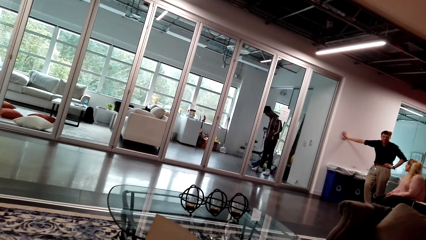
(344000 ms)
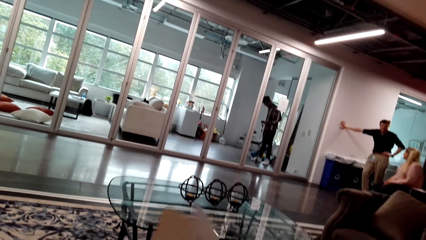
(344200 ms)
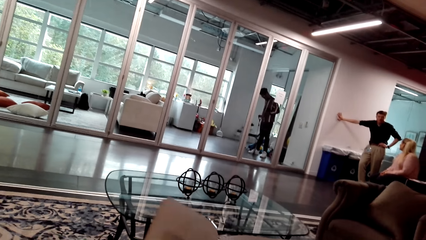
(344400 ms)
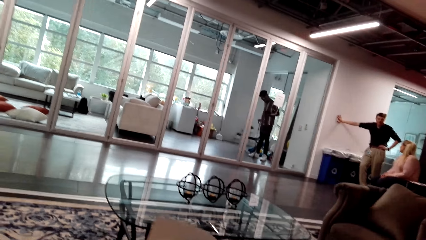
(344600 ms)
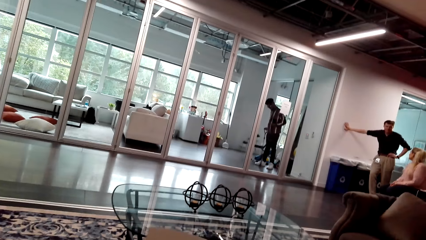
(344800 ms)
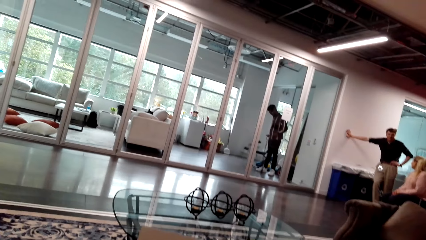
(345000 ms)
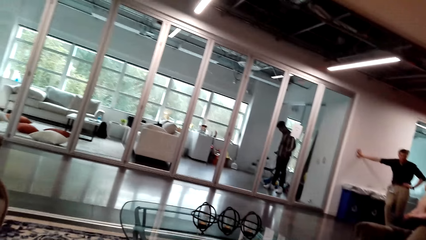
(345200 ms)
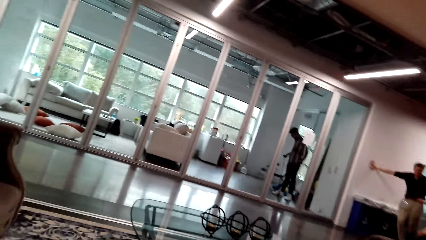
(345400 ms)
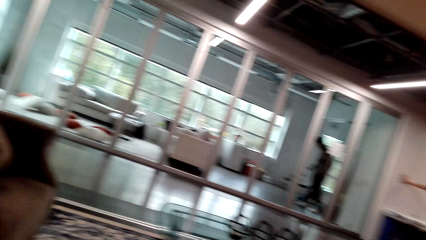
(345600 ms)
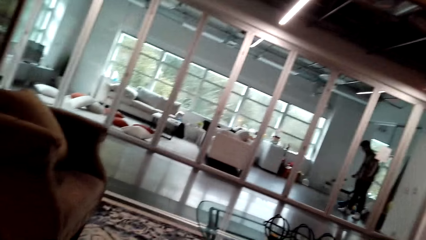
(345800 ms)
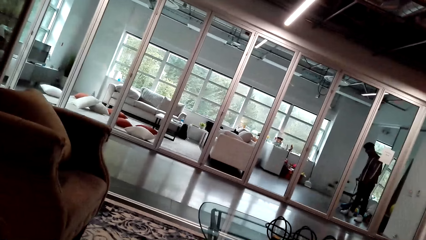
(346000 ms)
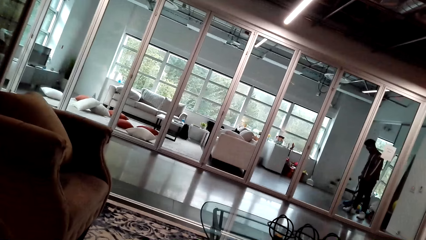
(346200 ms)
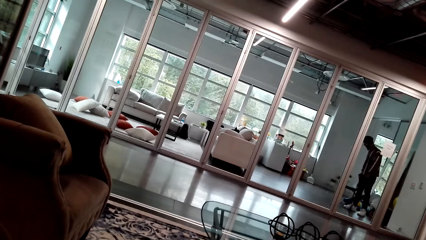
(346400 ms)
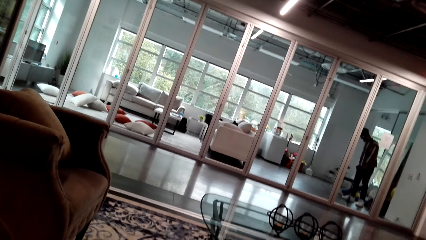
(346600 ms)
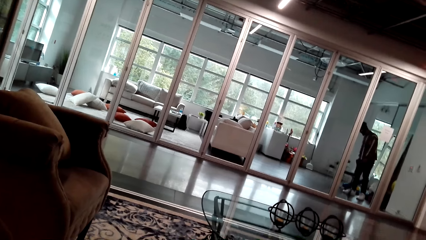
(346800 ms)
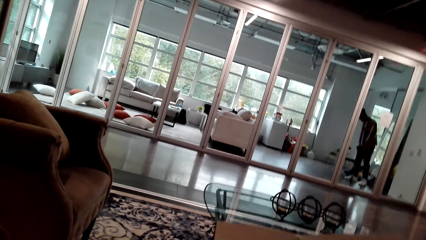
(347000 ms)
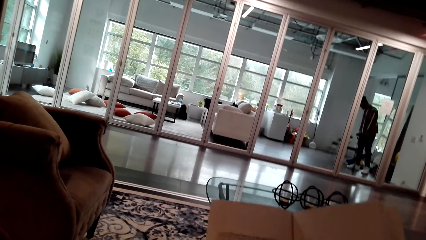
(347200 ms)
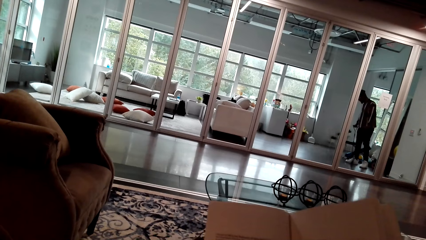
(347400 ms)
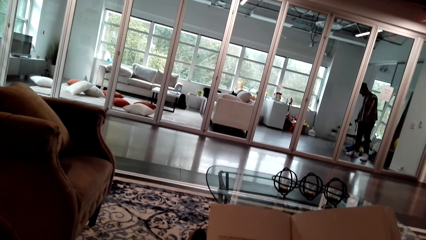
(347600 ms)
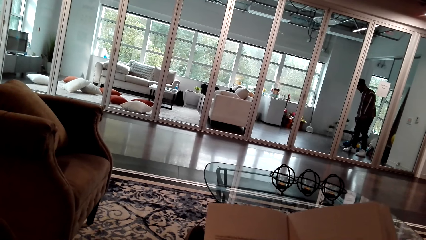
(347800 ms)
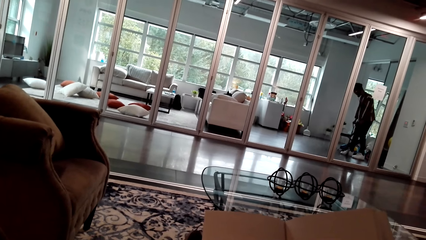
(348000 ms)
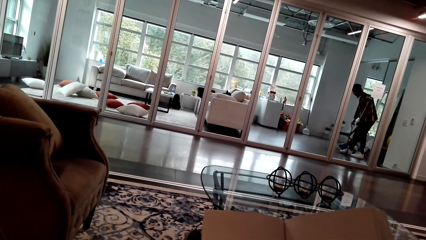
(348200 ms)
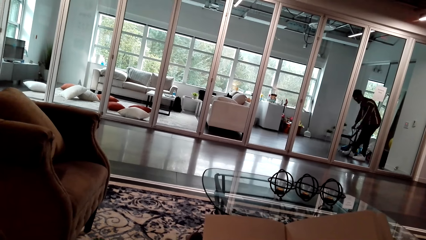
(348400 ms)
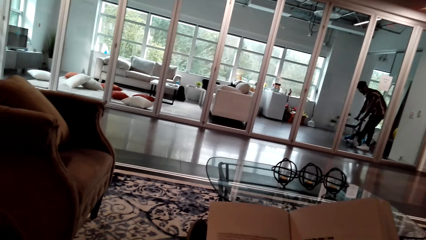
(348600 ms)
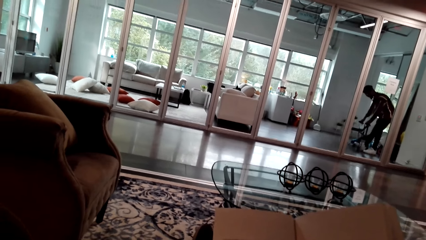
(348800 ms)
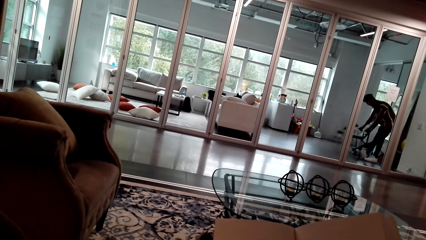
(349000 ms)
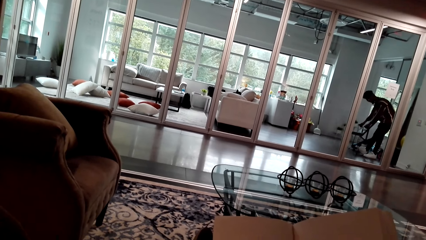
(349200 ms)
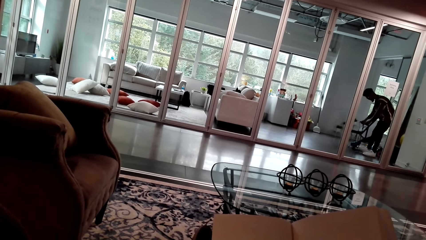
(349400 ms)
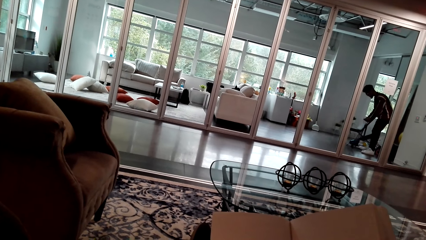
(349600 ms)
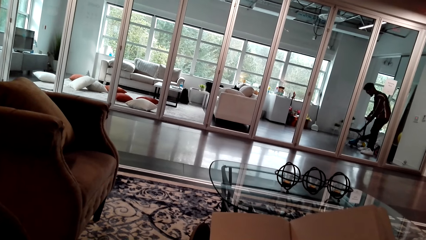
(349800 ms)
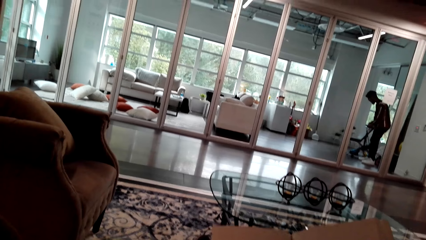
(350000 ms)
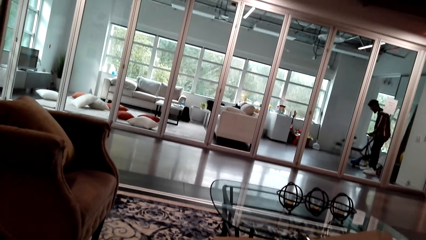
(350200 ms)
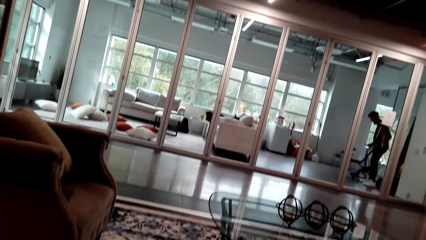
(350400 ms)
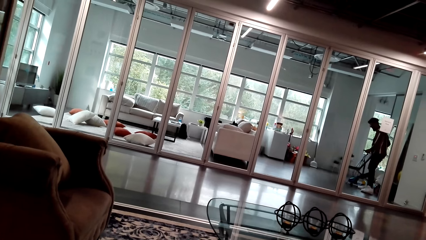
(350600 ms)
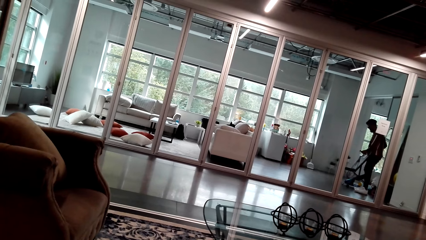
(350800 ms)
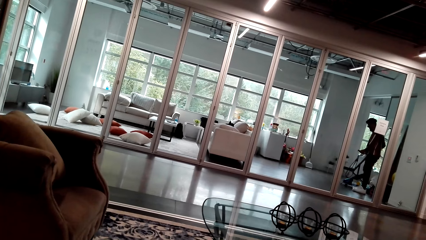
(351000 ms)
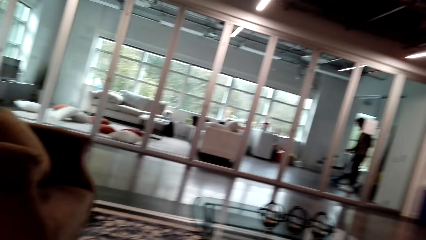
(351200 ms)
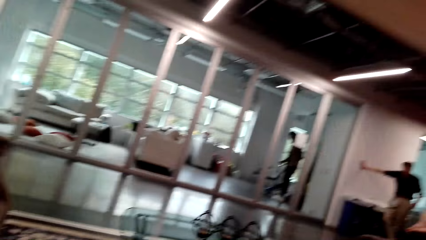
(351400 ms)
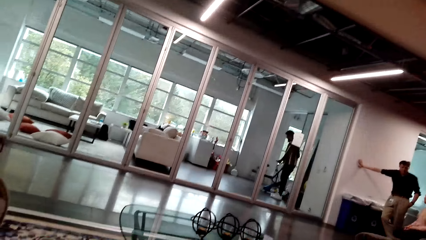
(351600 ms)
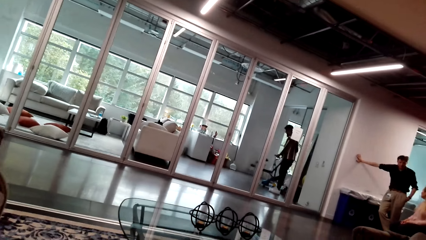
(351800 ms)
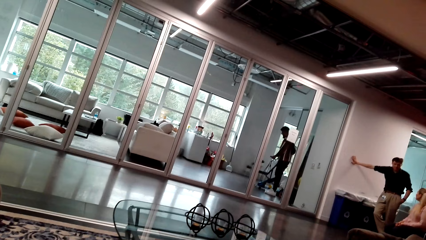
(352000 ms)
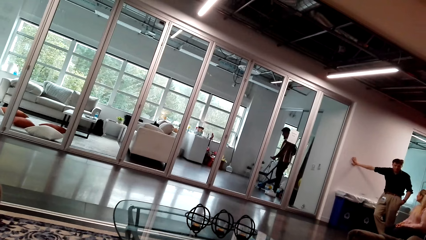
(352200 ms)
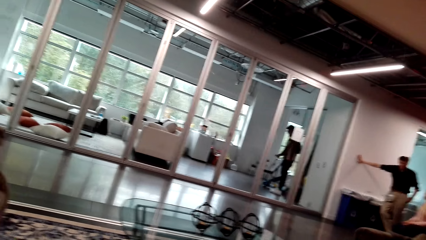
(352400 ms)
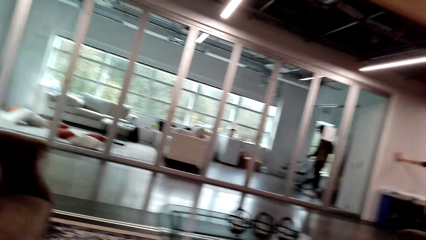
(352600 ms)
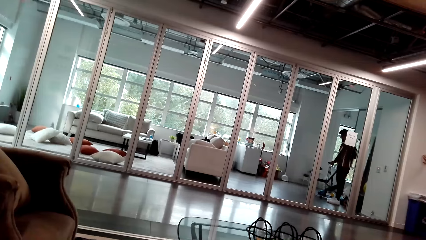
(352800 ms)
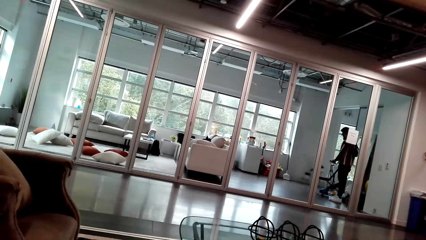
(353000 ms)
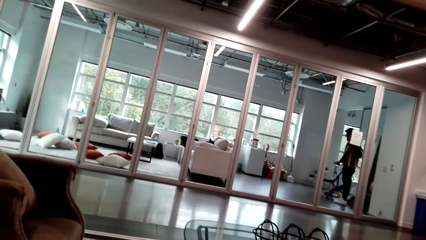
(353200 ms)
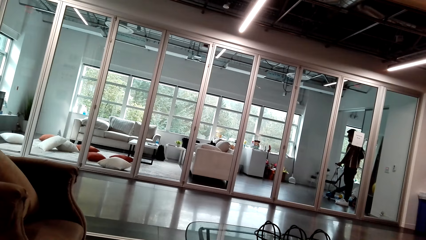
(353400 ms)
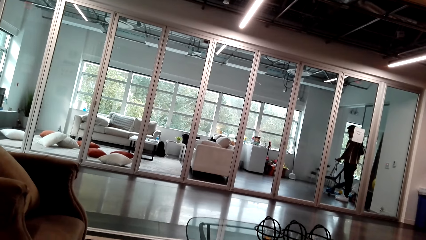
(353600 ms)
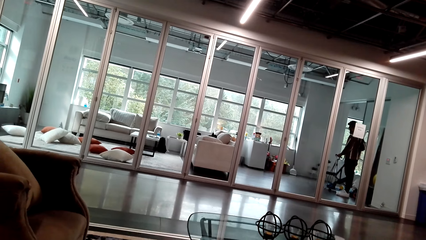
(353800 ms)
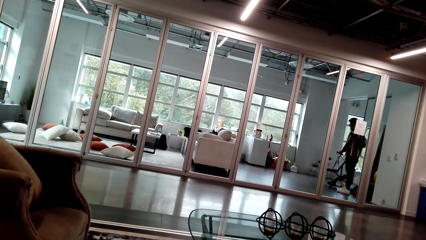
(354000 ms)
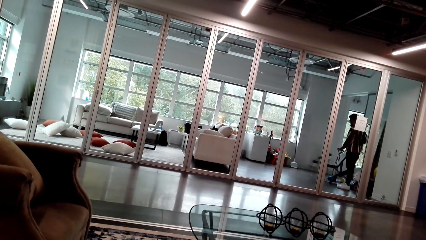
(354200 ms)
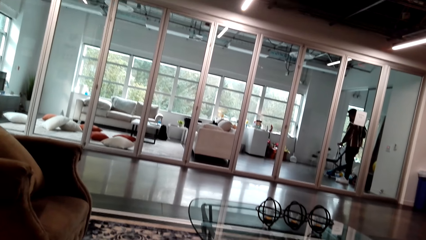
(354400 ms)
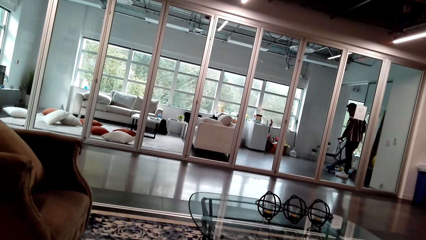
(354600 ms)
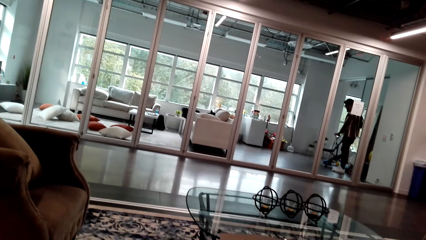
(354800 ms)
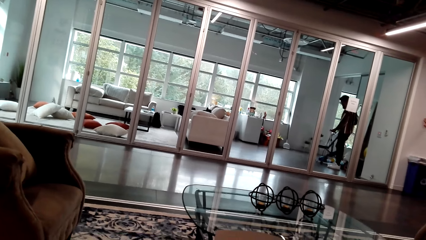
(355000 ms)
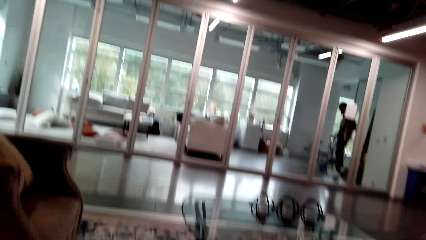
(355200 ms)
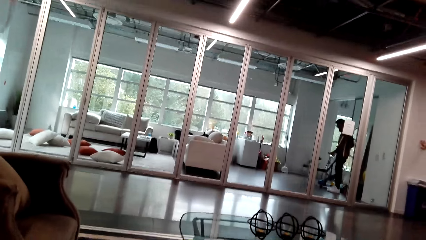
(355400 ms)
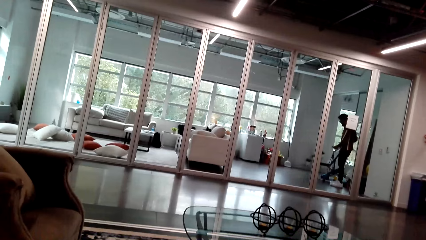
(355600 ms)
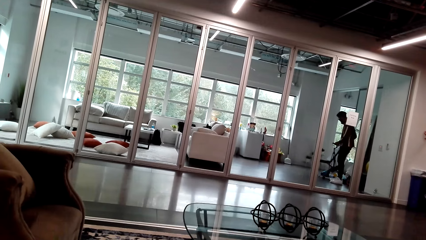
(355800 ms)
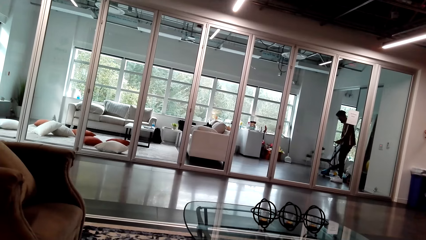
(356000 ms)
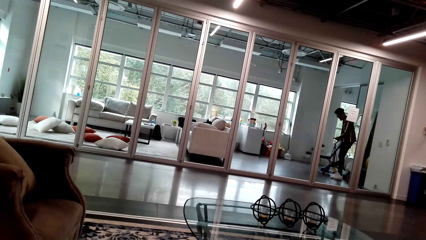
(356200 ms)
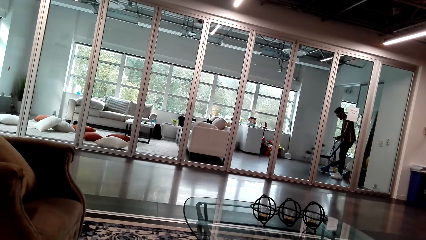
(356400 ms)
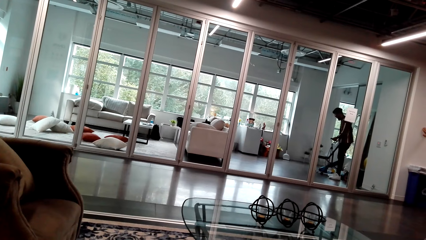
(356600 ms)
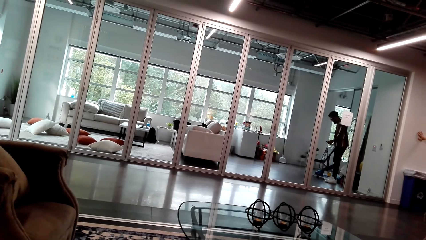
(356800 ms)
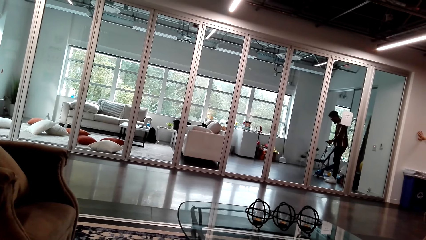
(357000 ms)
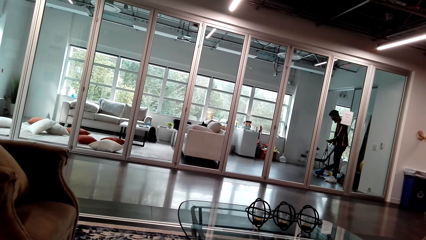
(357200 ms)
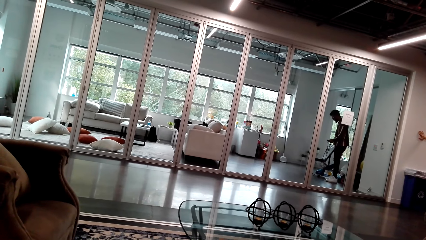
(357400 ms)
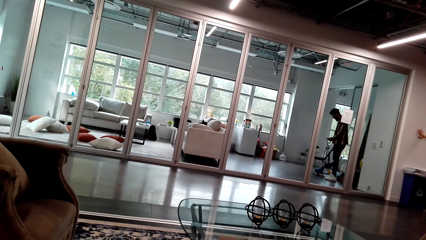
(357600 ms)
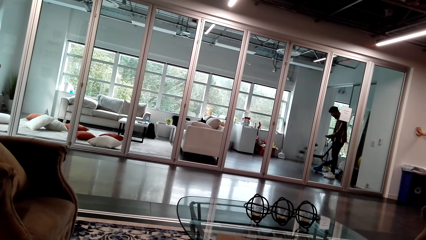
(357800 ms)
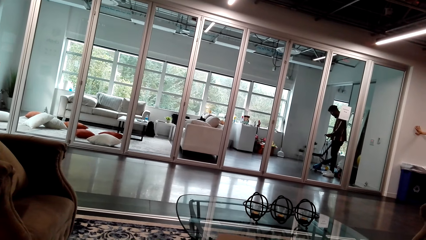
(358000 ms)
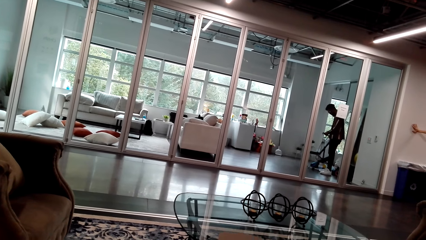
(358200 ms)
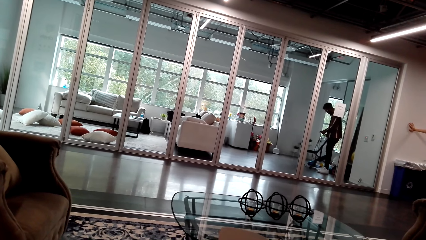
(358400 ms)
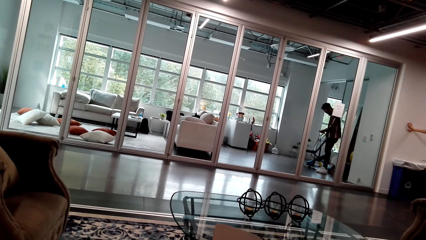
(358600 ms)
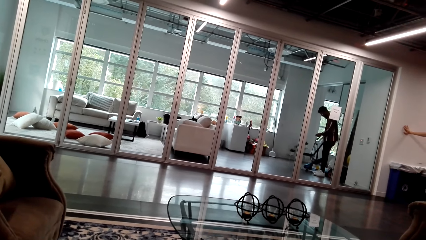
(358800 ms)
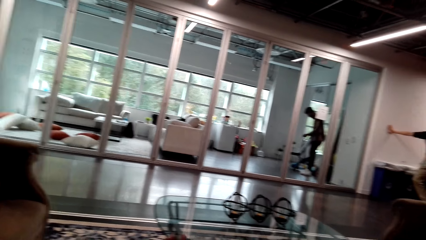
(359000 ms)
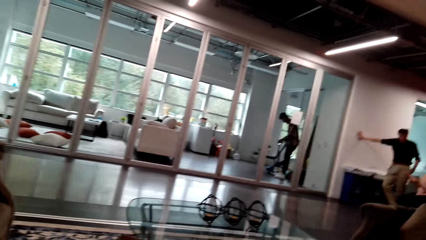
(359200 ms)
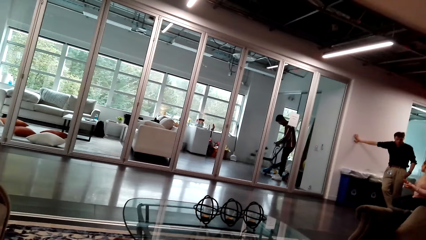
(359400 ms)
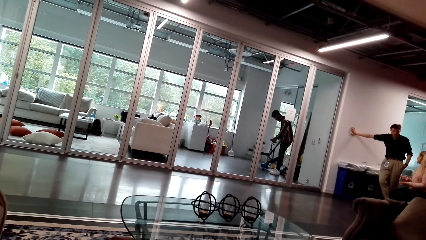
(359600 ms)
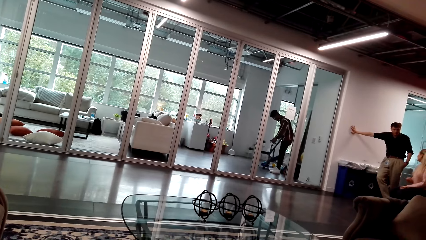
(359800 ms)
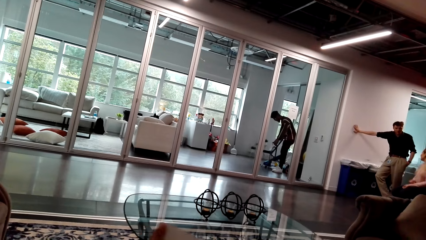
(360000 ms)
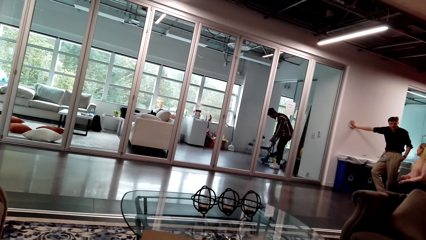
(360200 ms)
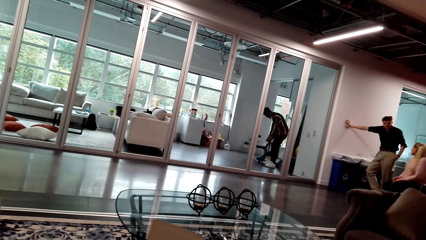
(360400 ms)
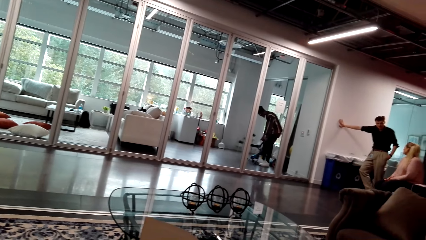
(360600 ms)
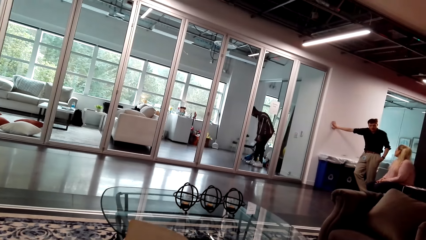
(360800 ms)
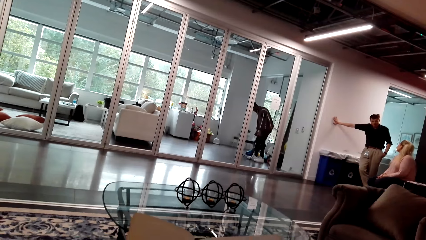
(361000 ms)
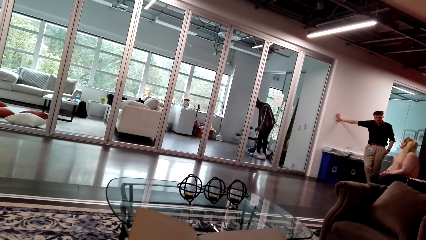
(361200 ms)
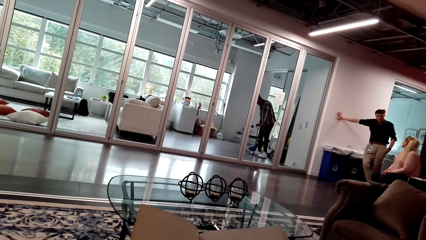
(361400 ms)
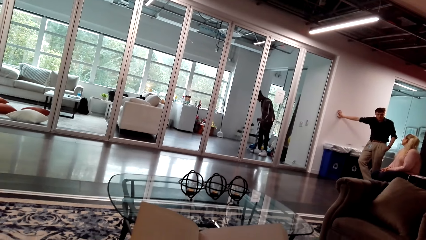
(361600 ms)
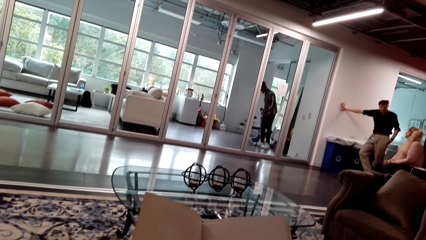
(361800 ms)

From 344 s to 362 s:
The camera wearer turns a page. They read a book. They look around. They flip a page.
